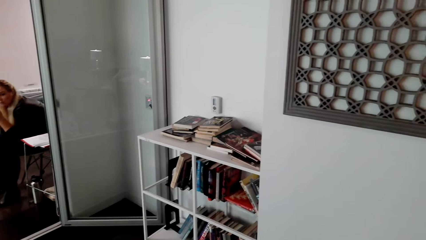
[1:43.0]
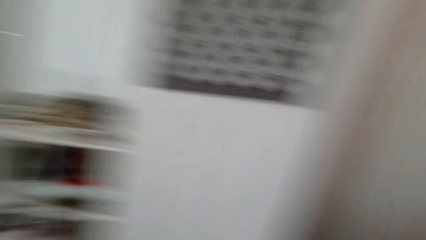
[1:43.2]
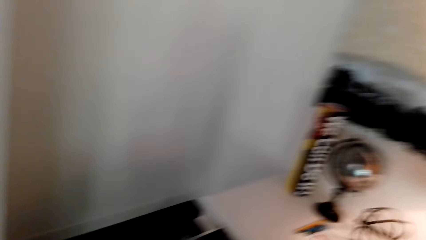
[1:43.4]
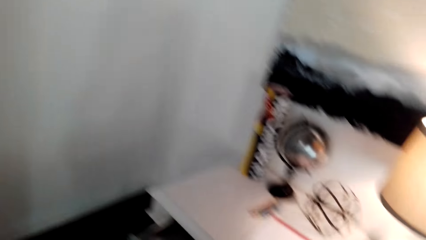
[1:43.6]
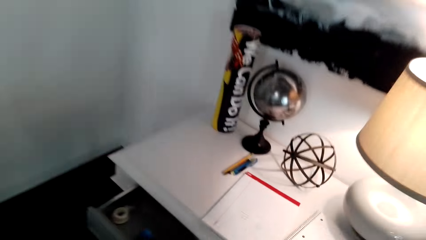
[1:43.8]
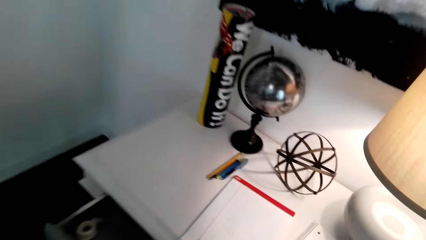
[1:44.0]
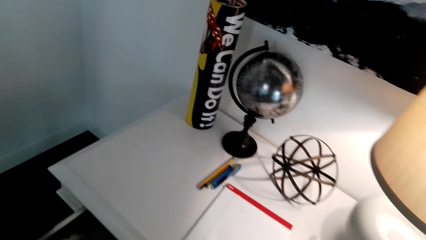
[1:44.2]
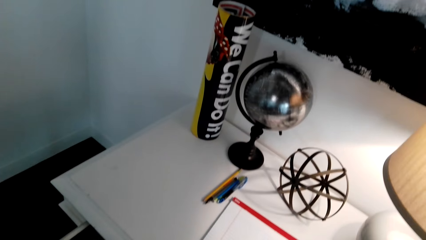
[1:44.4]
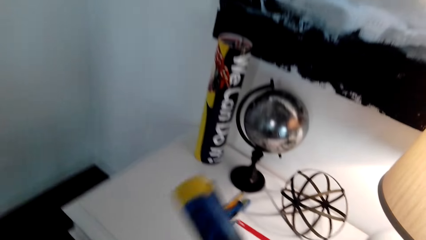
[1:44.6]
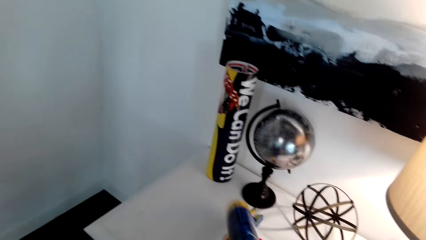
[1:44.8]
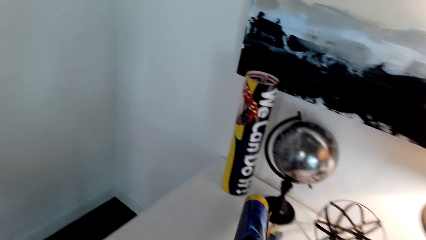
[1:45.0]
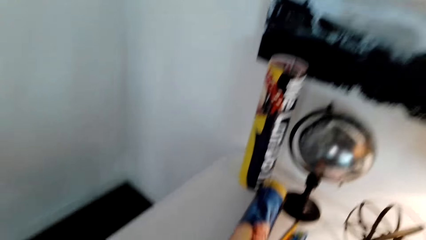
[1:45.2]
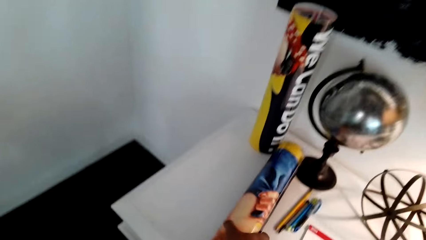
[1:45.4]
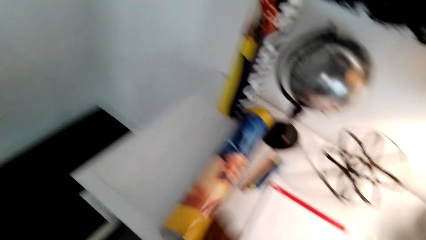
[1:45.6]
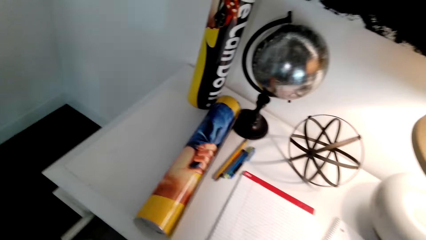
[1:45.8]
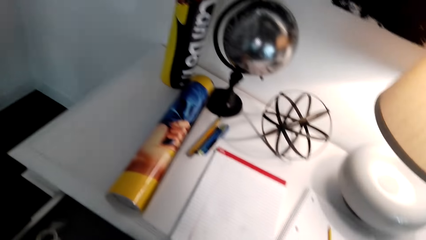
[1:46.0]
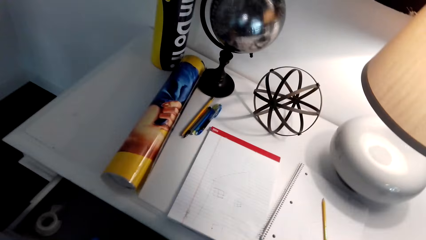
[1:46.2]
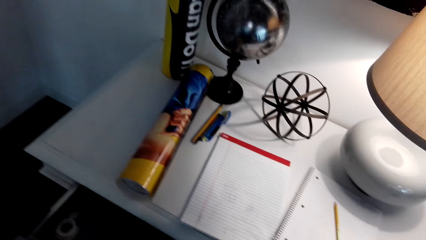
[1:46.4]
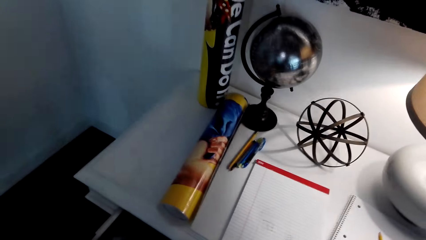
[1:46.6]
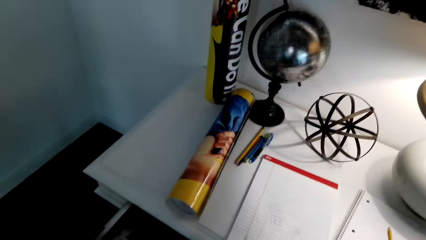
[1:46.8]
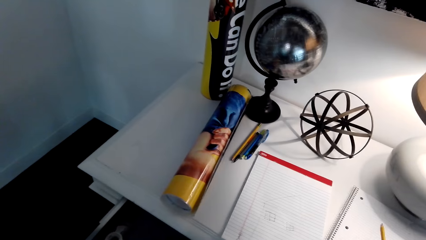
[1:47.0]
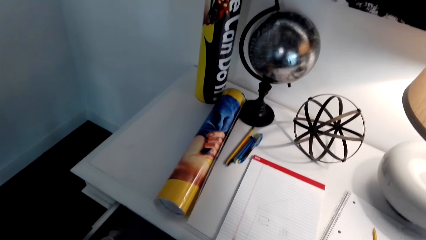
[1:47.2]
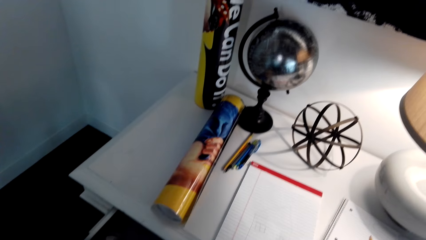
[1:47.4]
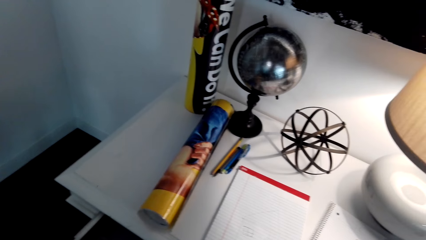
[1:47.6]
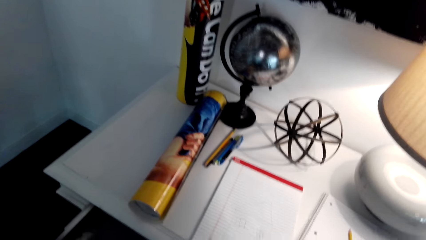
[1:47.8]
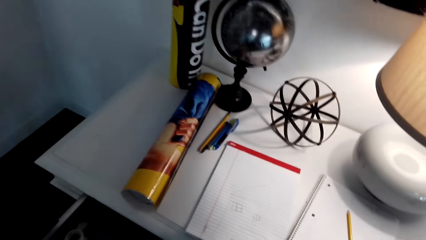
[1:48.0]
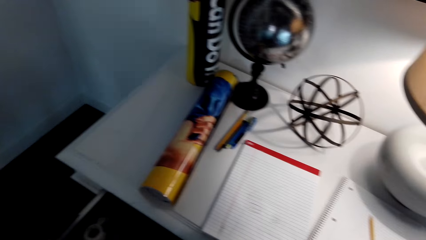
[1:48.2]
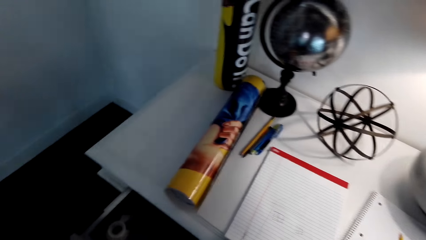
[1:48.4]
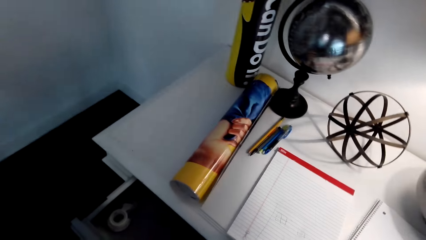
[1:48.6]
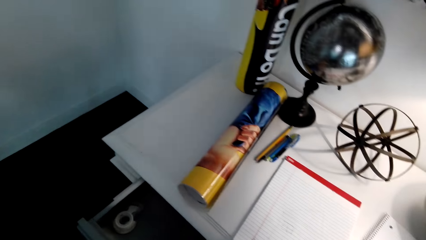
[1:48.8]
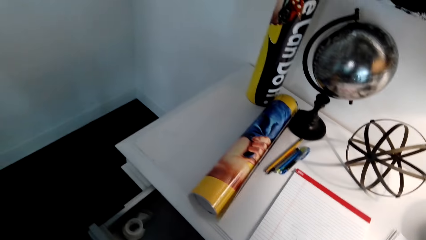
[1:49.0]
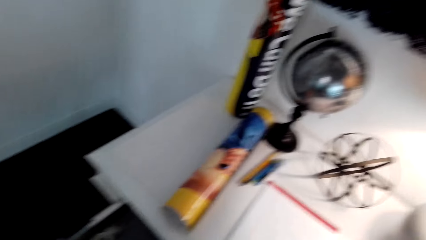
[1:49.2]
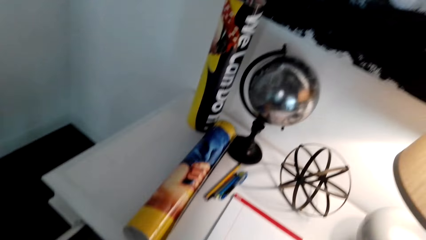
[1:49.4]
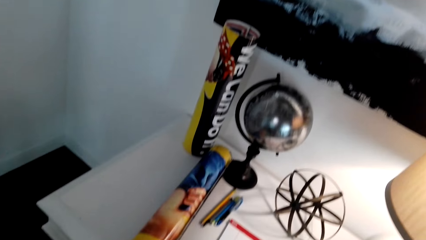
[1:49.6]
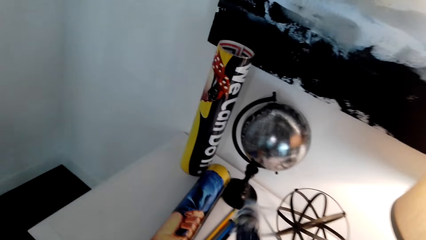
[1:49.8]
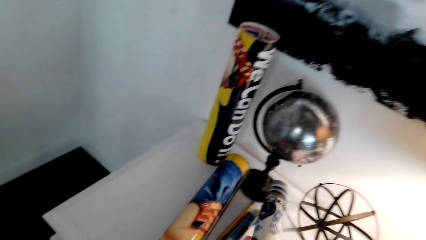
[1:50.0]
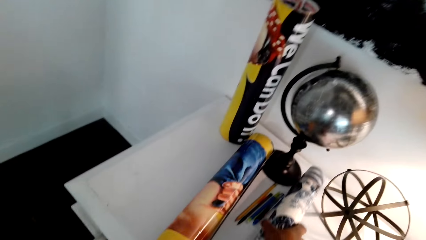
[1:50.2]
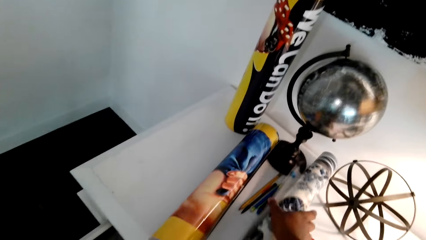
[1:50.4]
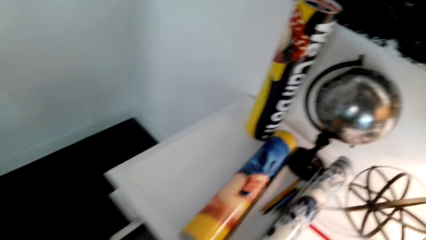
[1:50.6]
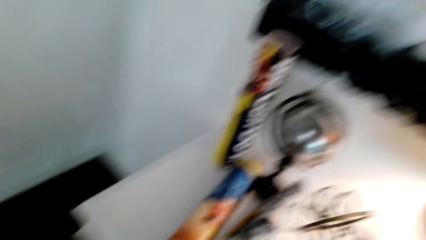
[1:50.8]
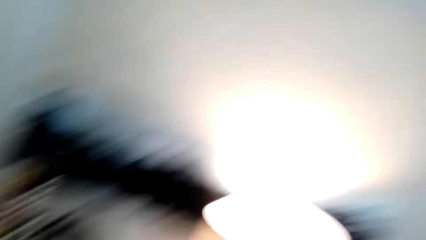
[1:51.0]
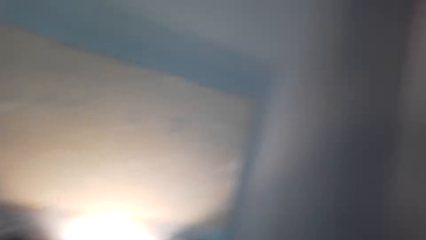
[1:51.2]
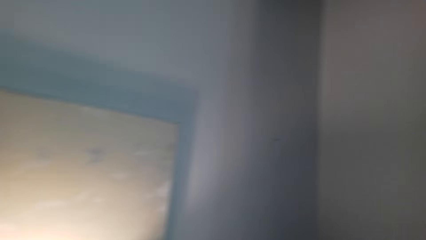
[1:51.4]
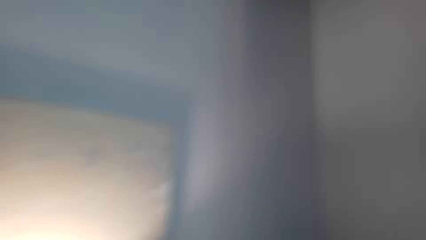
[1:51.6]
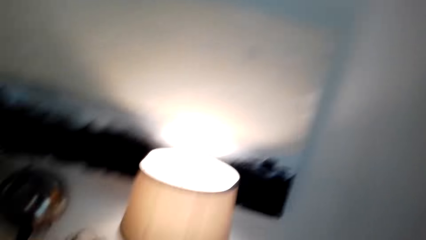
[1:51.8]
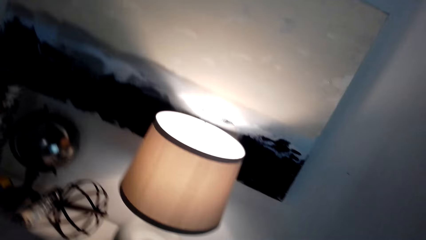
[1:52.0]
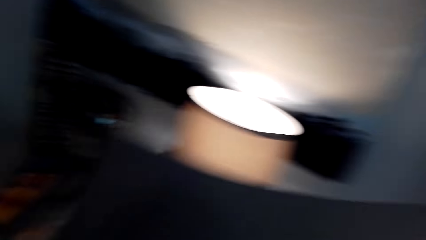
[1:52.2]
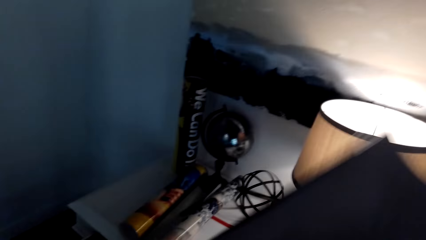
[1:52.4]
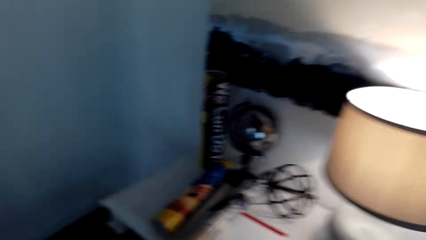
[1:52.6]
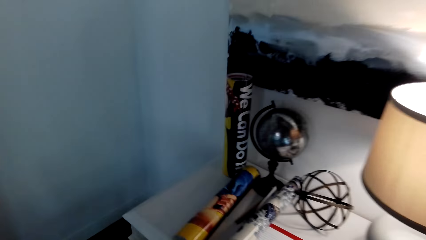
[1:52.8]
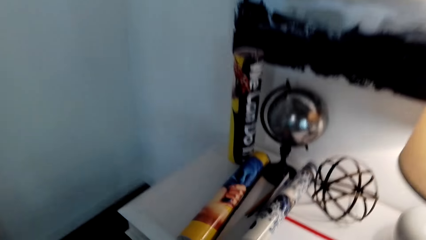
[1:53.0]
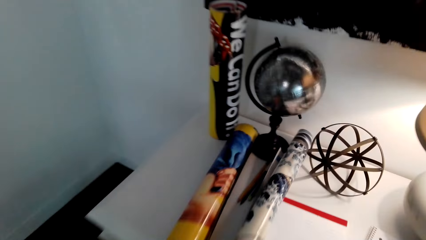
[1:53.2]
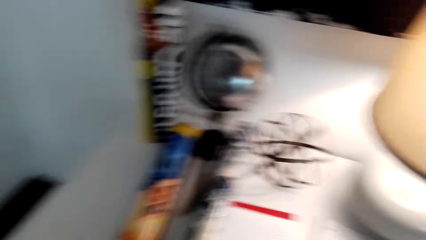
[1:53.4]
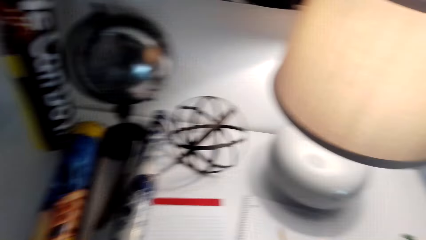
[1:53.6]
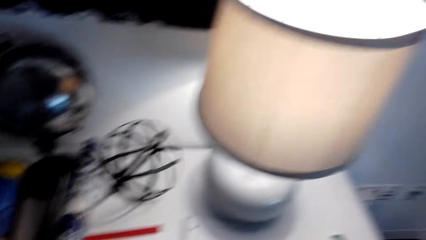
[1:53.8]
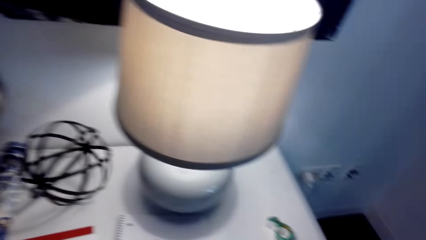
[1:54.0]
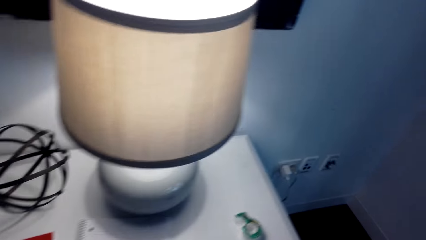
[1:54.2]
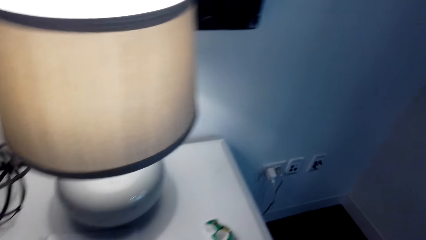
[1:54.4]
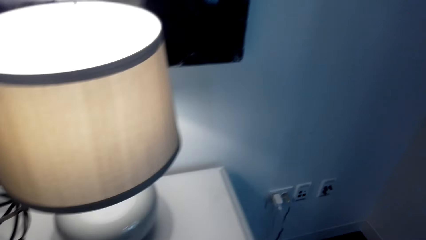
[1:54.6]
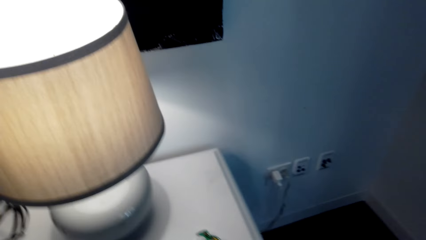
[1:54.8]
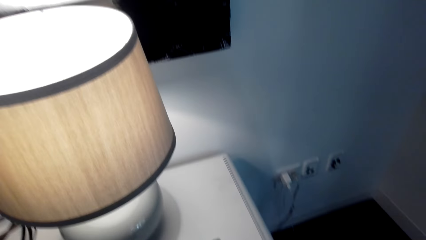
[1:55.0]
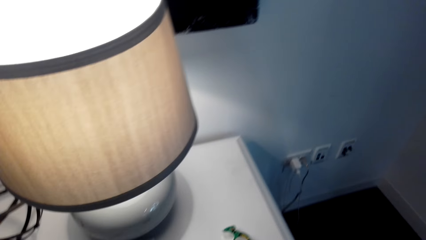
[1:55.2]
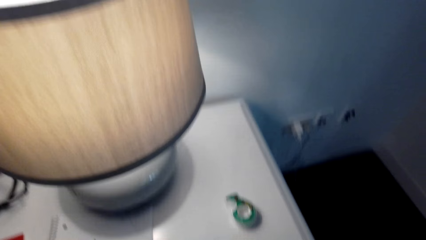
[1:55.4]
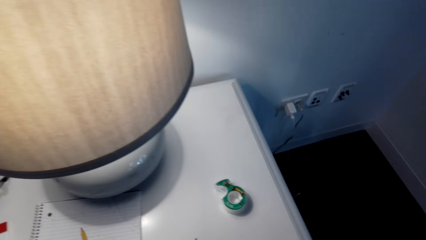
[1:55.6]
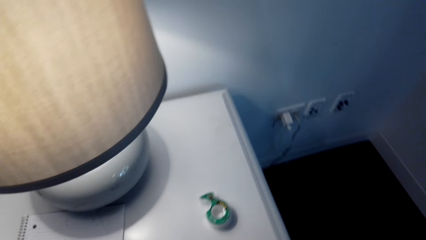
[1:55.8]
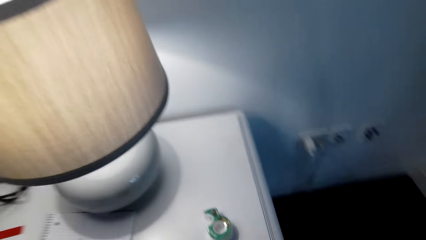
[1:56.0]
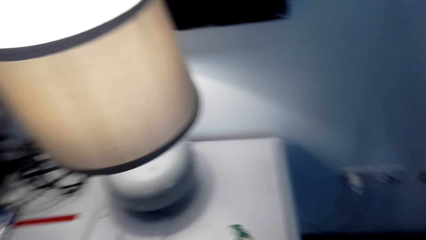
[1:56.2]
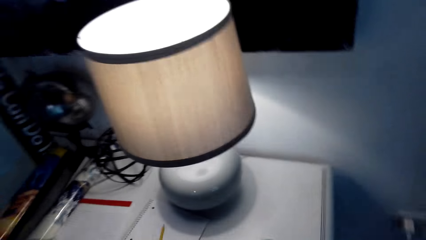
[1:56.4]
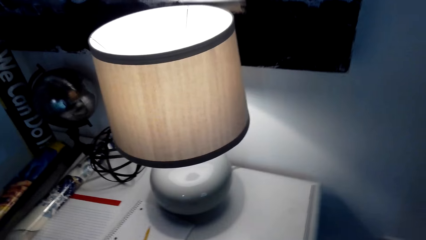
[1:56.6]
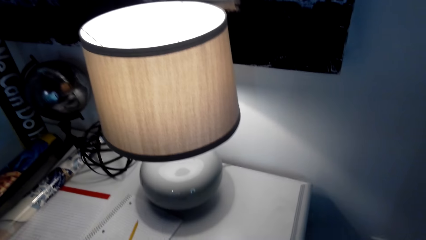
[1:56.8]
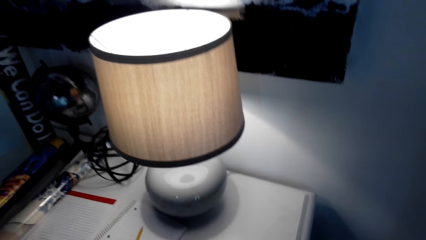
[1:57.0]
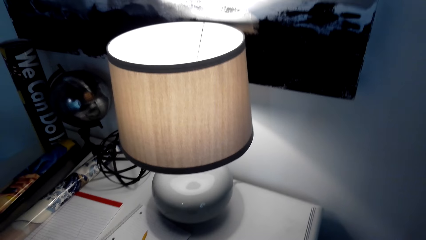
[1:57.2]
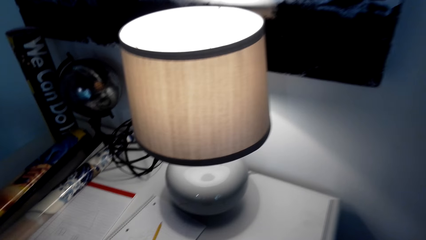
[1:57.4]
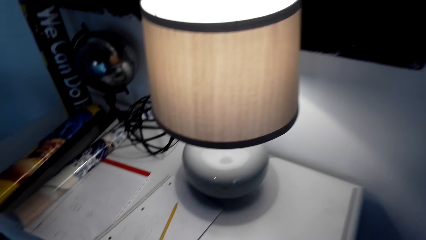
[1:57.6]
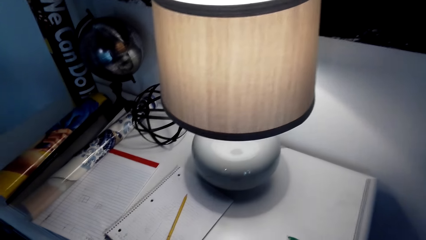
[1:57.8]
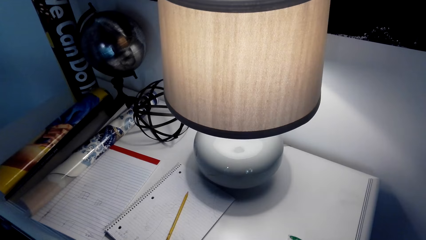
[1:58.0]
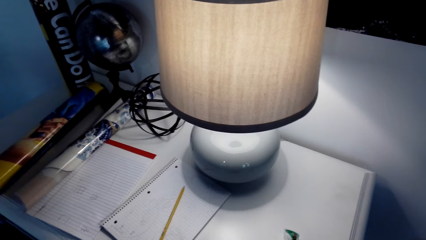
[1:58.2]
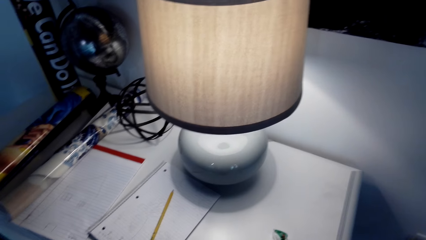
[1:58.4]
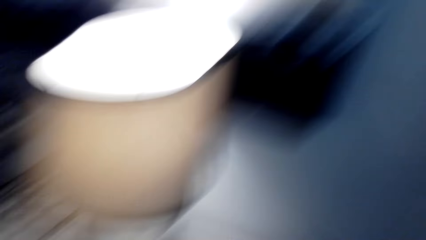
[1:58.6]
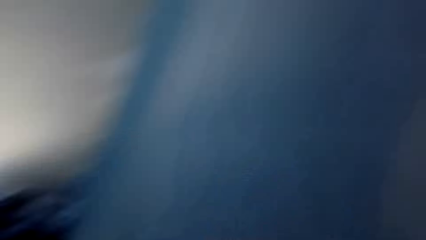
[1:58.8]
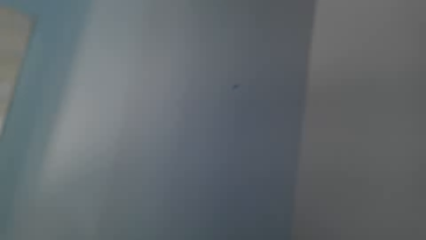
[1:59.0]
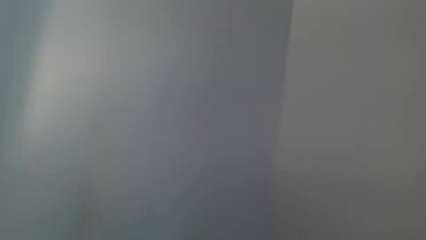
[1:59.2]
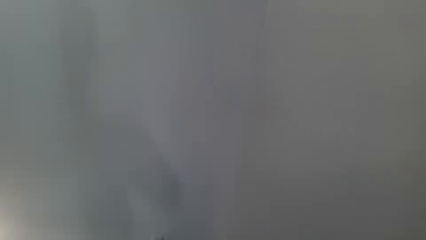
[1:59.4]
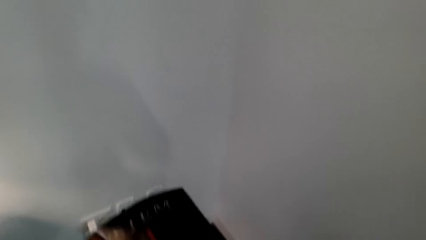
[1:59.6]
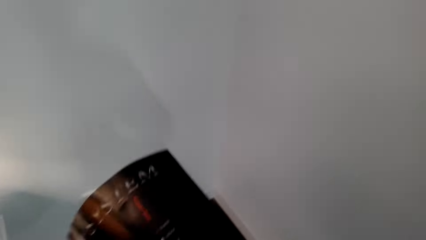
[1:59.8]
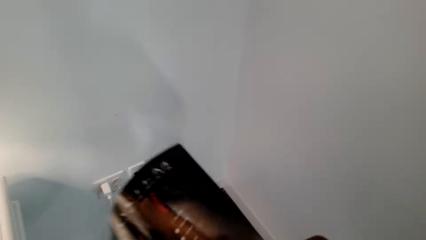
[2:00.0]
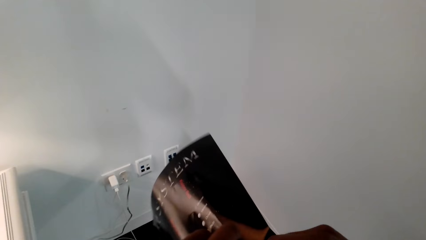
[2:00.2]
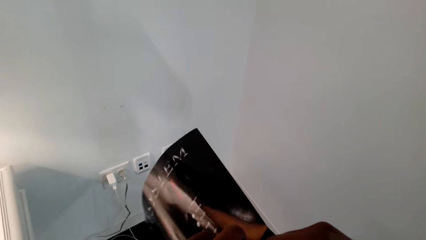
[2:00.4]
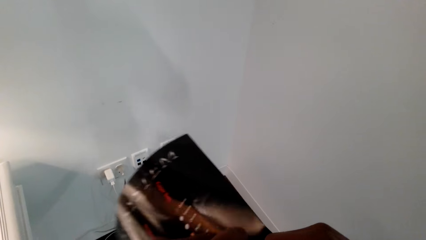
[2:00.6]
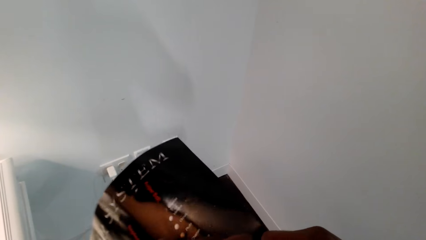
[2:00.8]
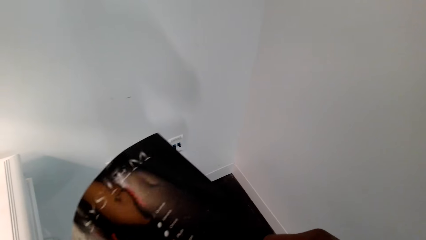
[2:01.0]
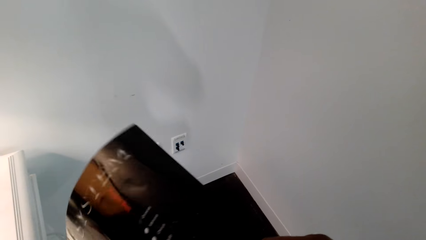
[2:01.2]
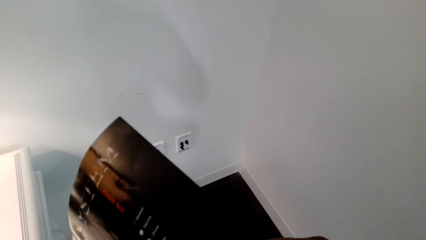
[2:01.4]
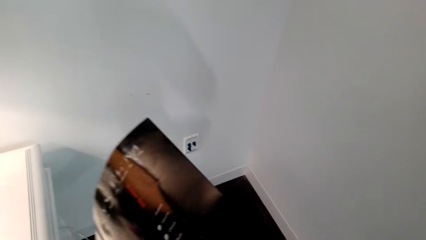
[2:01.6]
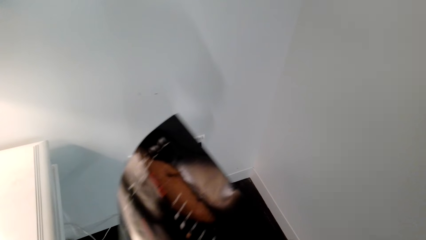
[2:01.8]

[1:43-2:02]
The camera wearer places the art paint on the table. They pick up art paint. They dialogue with the woman. They place the art paint on the table. They drop a chart. They hold art paint. They look around.
